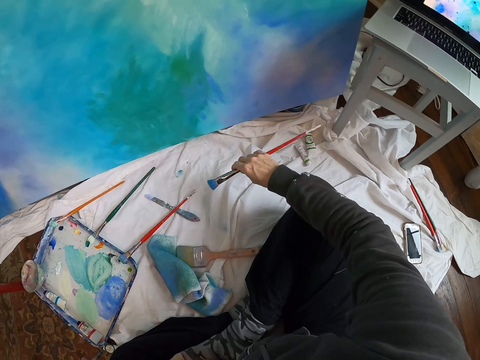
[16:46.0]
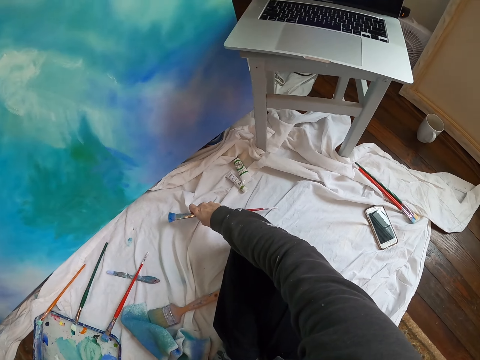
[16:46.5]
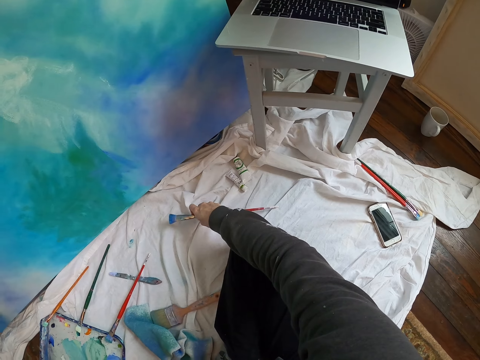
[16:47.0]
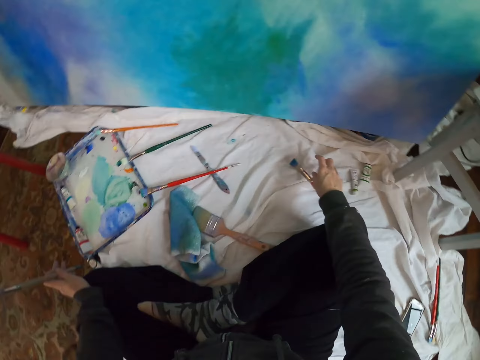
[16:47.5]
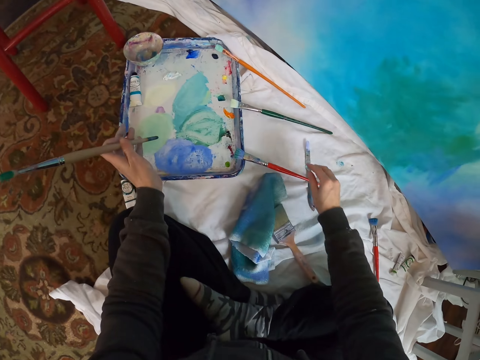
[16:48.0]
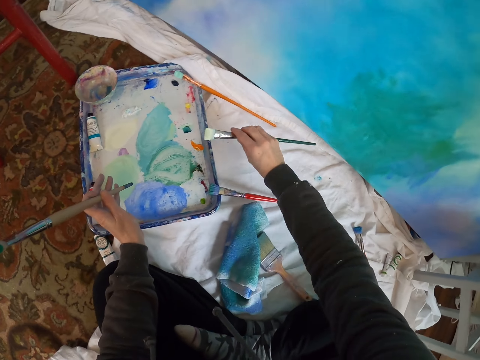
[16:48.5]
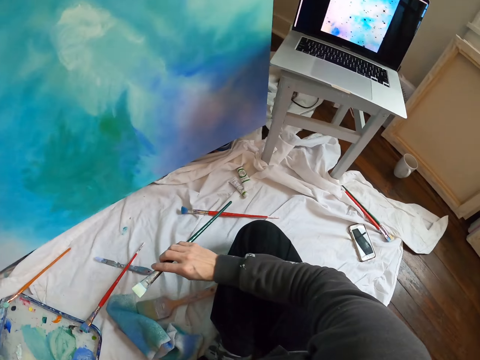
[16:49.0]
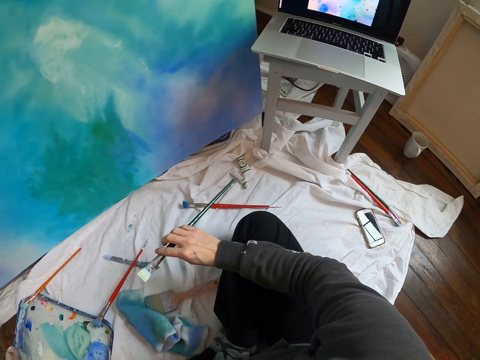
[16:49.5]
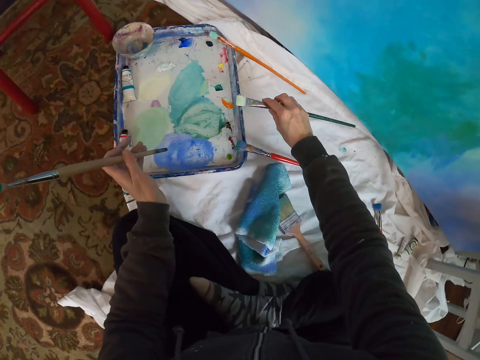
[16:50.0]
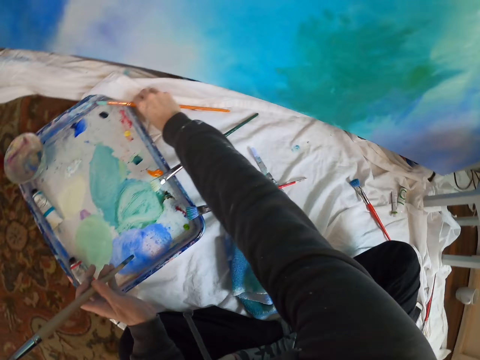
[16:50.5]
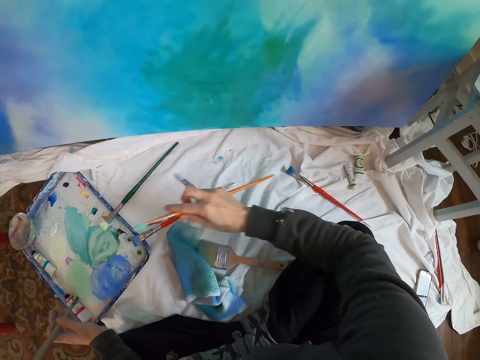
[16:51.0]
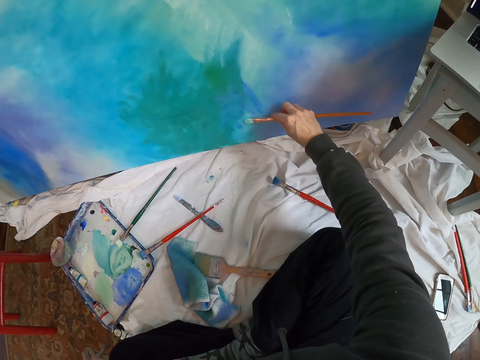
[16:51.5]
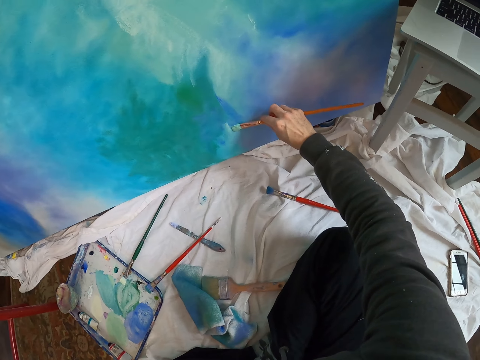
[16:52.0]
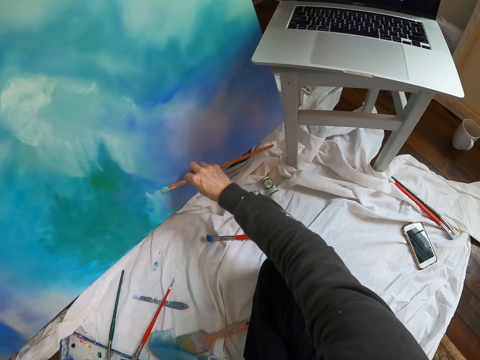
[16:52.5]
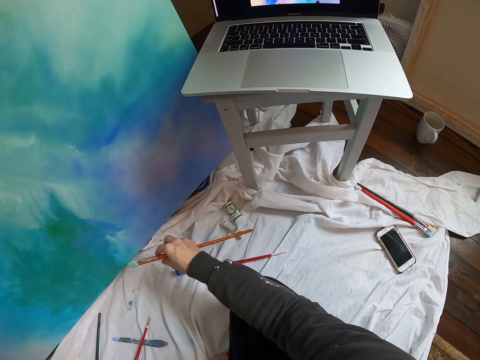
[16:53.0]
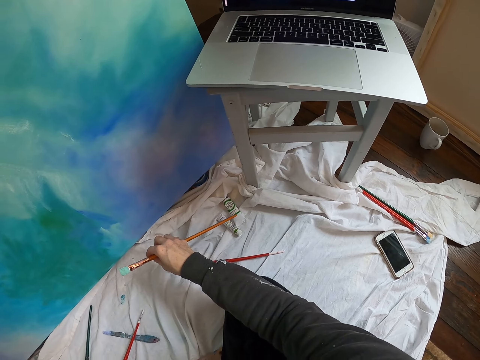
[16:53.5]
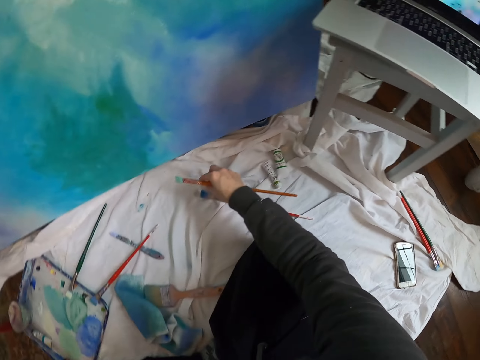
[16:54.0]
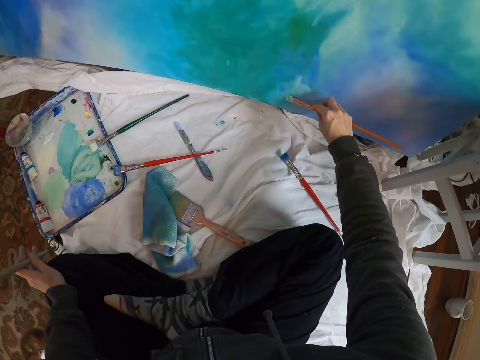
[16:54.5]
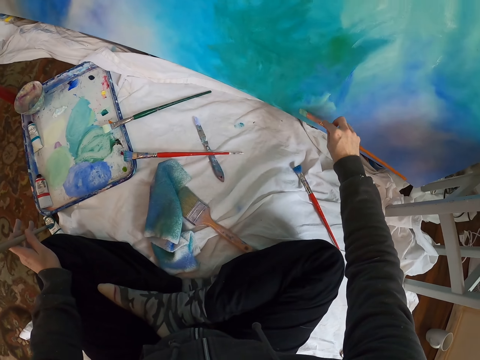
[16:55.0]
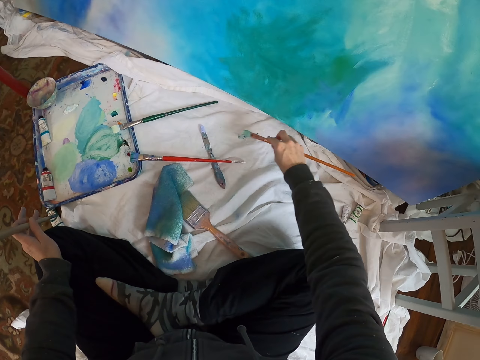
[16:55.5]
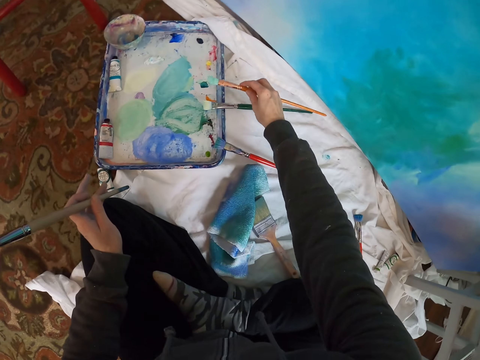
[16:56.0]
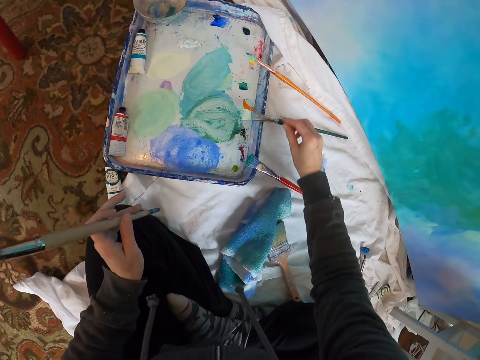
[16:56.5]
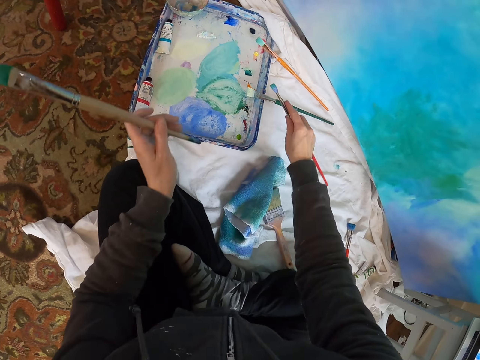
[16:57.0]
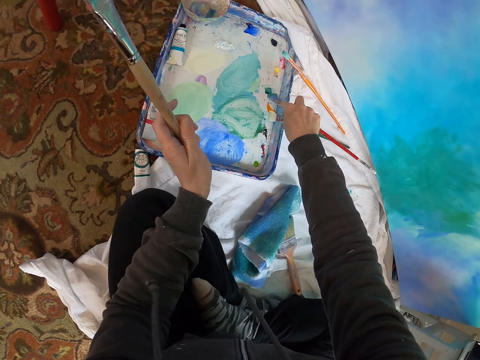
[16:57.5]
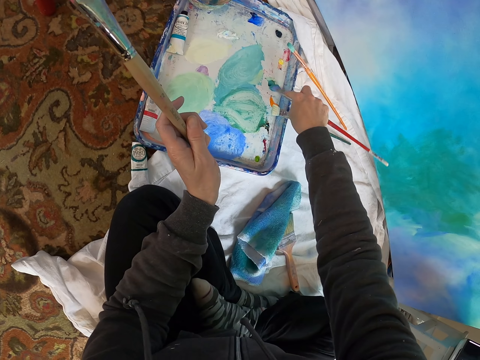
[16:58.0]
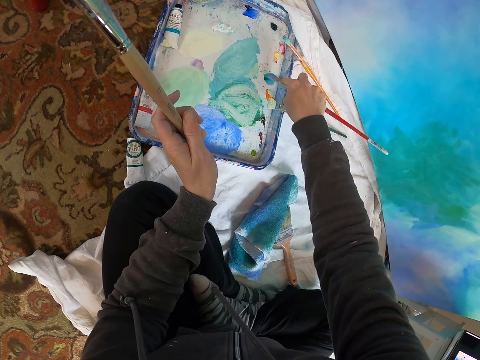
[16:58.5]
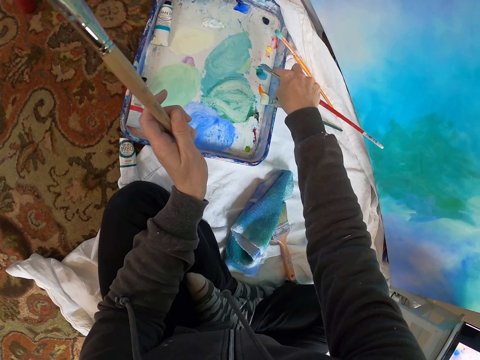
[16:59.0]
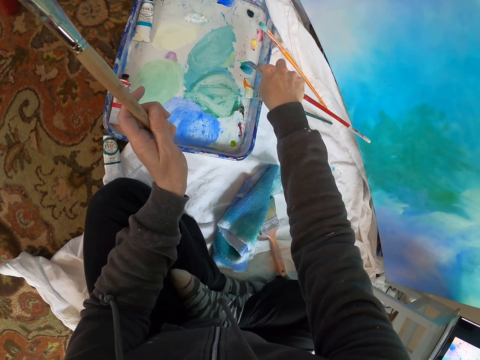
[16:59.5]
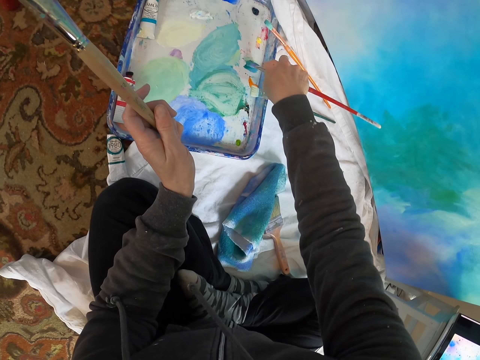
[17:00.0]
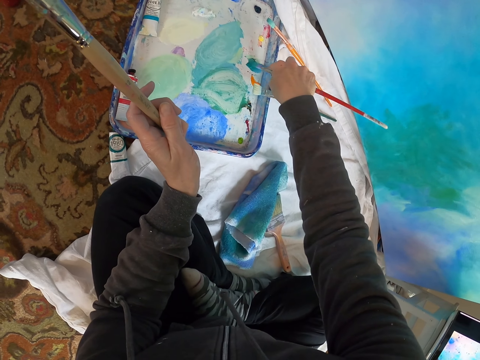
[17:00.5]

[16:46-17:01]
The camera wearer moves the right hand, stares at the paint, looks at the laptop and looks around. They put down a paint brush or pen brush. They pick up the pen brush, move the right hand and look around. They place the paint brush on the tray. They pick up the pen brush and lift the pen brush. They paint the board or canvas with the pen brush. They look at the laptop. They stare at the paint. They paint the board with the pen brush. They rub the brush on the canvas. They move the pen brush. They place the paint brush on the paint tray. They pick up the pen brush. They rub the pen brush on the paint. They dip the paint brush in the paint tray.

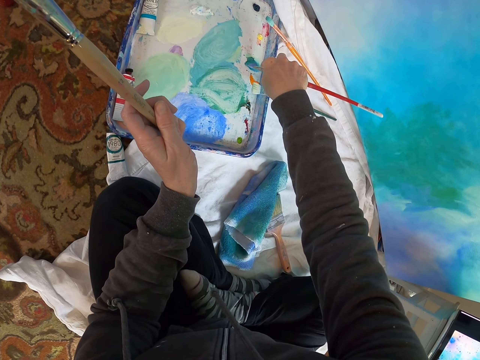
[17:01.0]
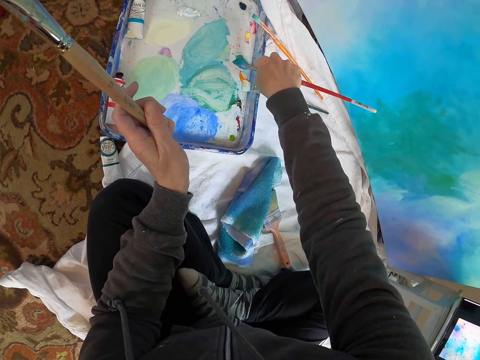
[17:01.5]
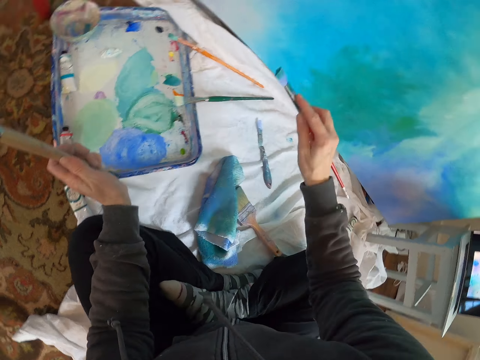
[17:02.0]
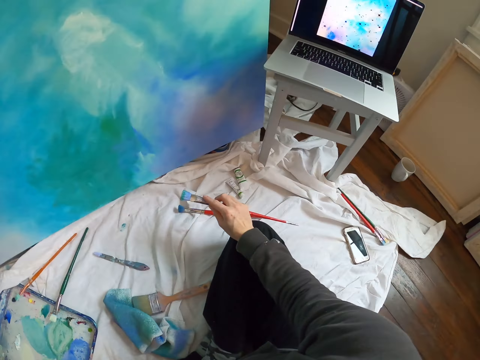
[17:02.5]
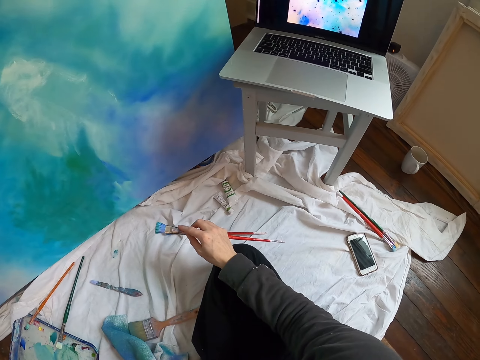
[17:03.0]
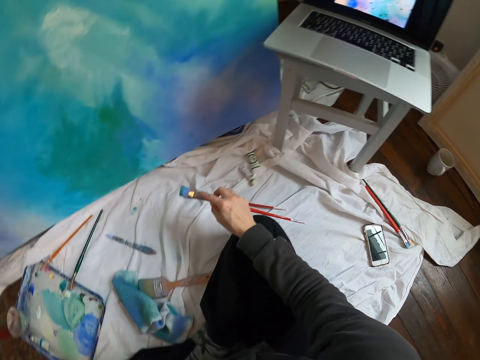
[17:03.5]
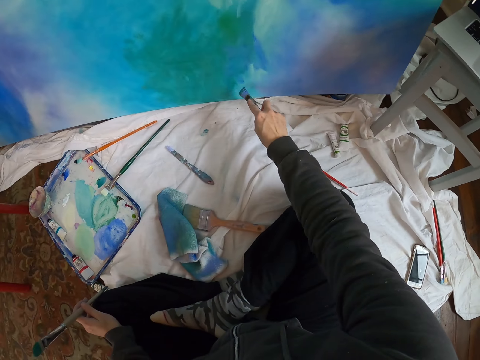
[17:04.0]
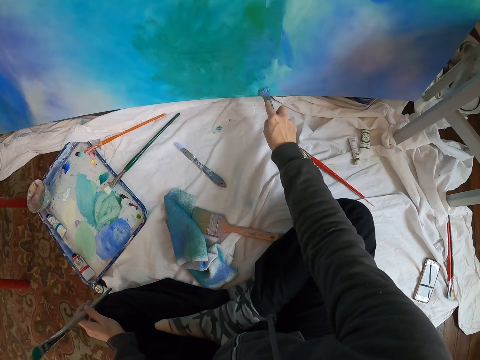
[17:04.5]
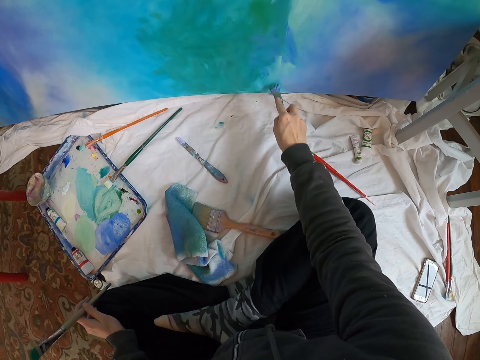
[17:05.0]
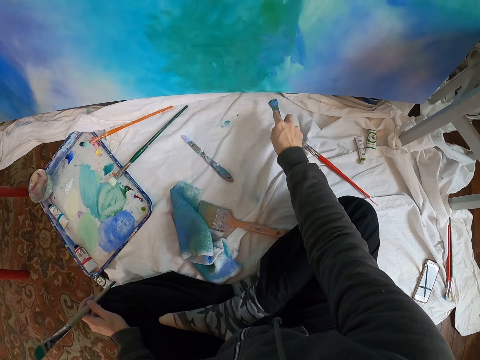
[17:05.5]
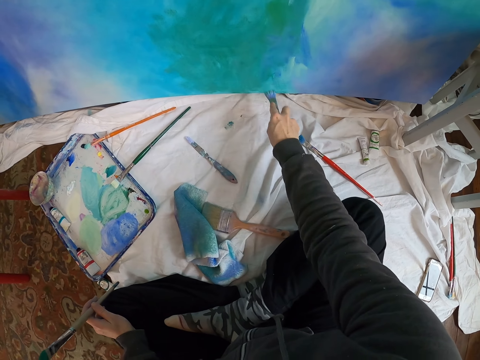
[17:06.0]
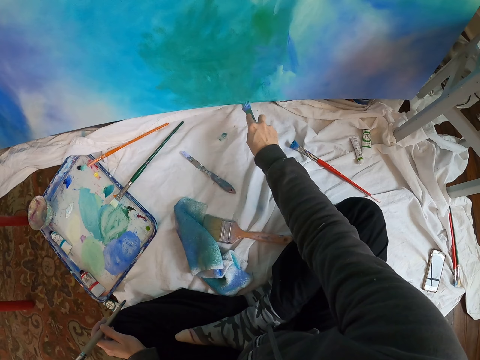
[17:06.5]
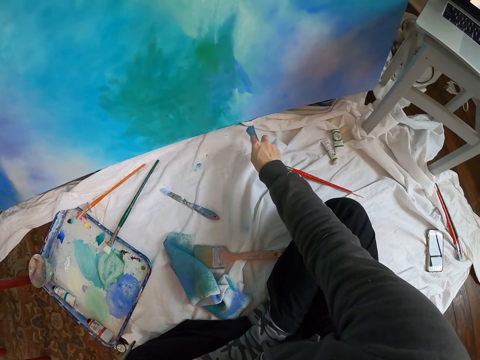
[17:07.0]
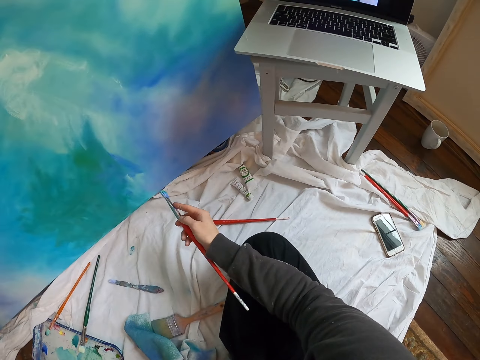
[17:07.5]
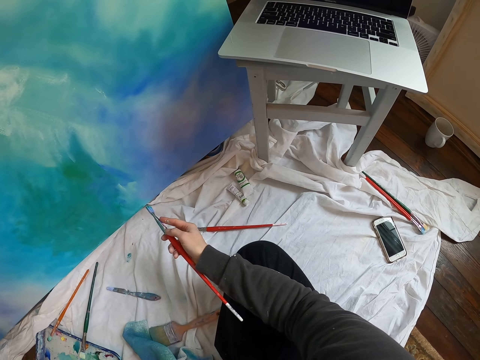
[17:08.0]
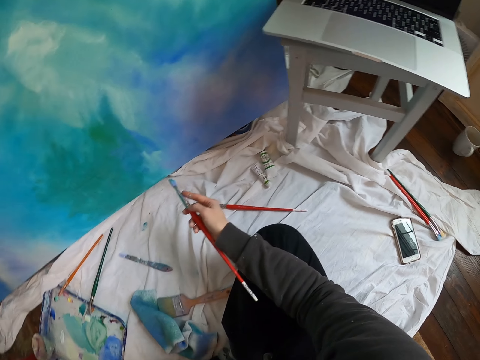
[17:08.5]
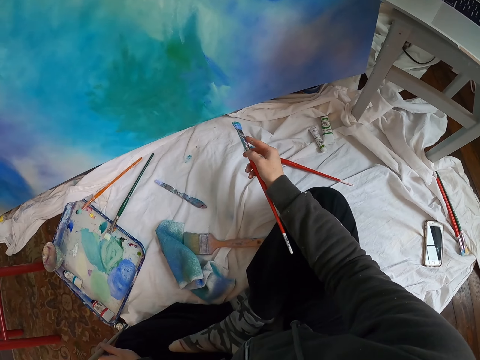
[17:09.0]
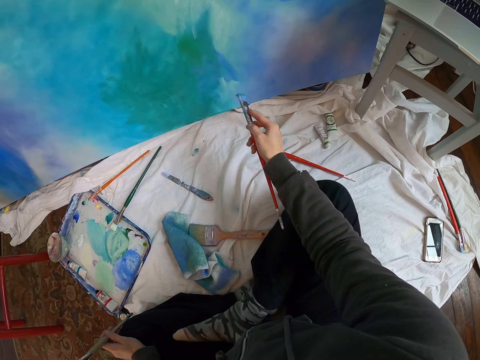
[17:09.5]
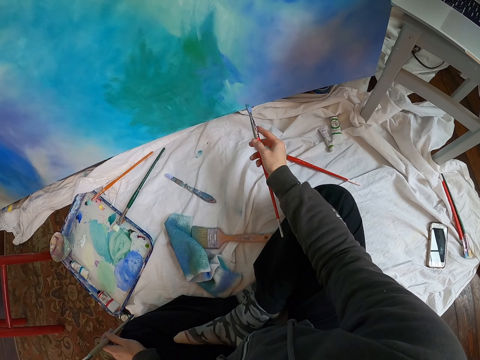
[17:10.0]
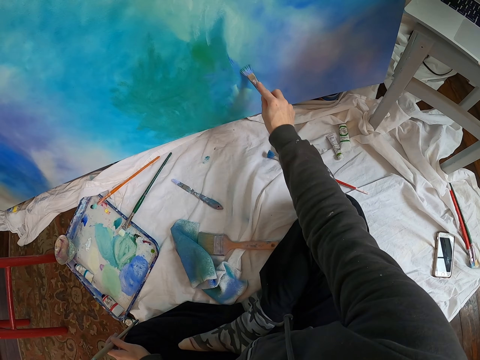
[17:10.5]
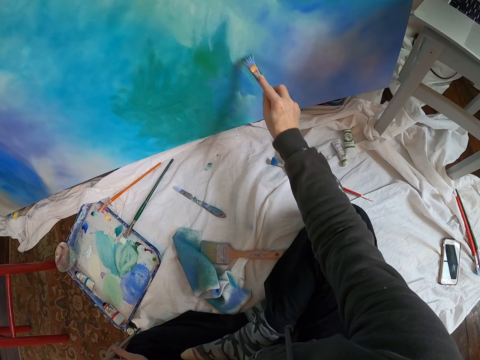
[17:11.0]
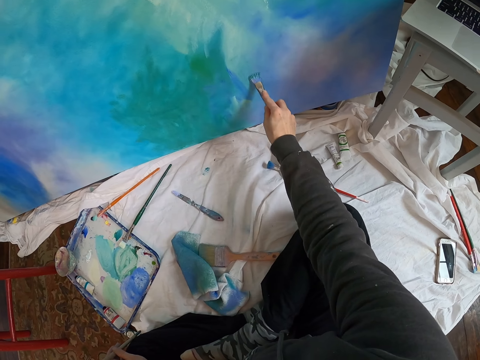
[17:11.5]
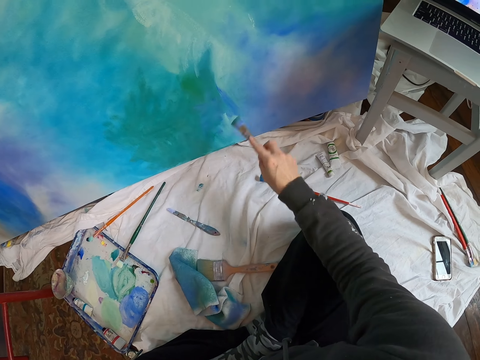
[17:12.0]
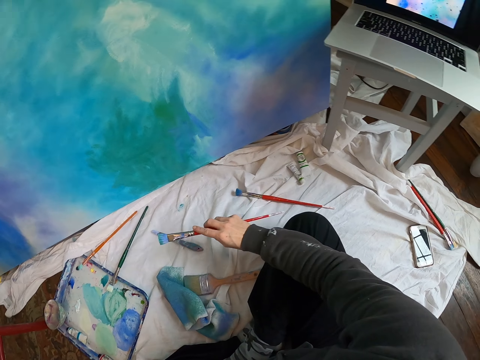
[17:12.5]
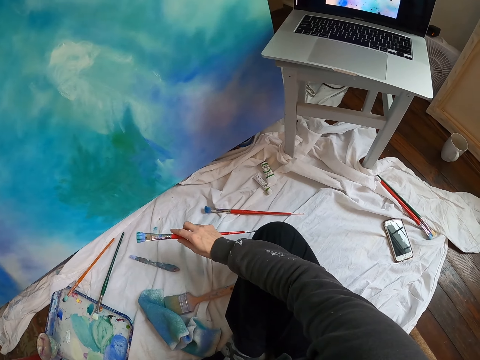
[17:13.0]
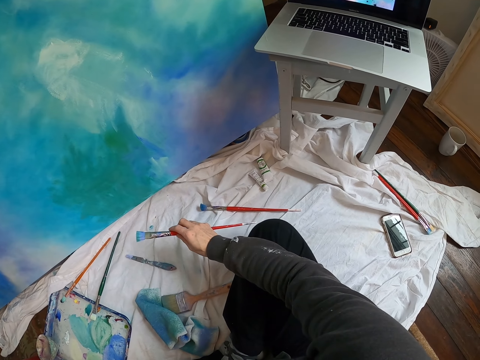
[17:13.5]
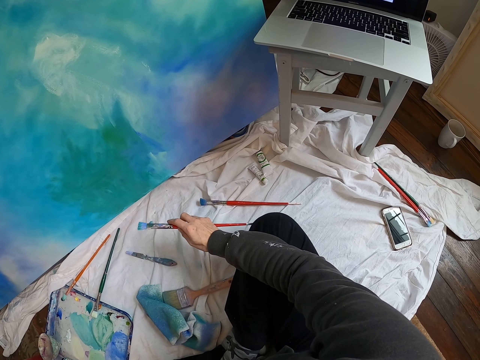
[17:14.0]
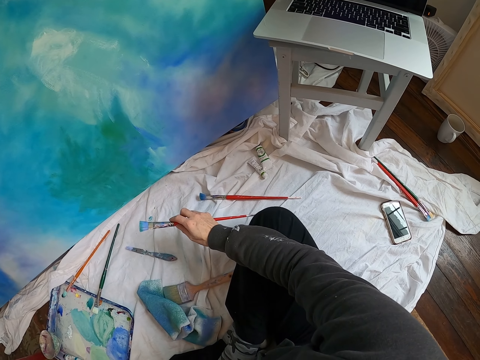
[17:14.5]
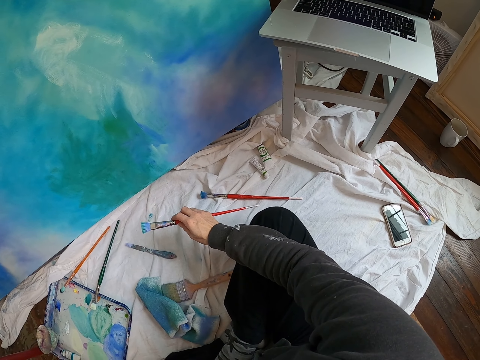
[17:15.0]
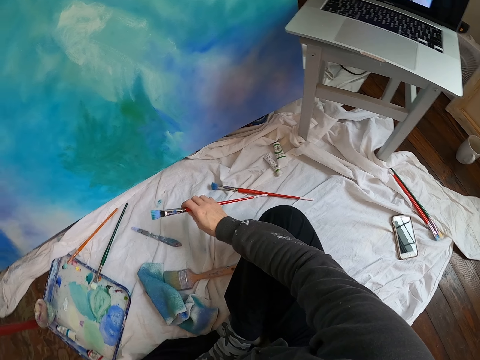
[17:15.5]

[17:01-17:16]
The camera wearer lifts the pen brush and looks at the laptop. They paint the board with the pen brush. They look at the laptop, stare at the paint and look around. They lift the pen brush and paint the board with the pen brush. They move the right hand and look at the laptop.
